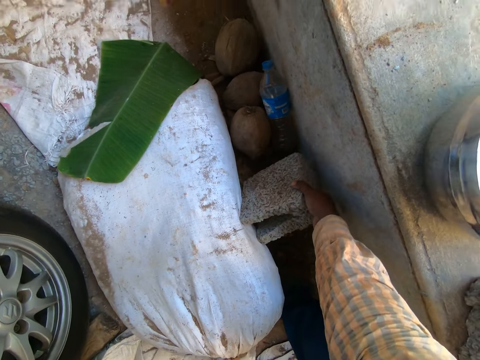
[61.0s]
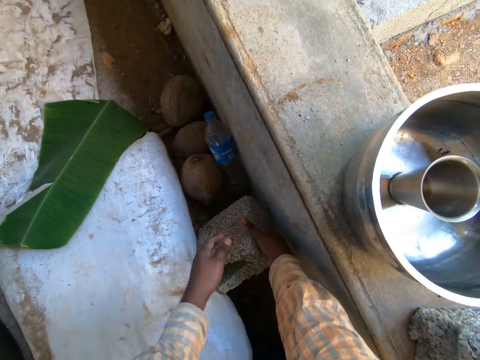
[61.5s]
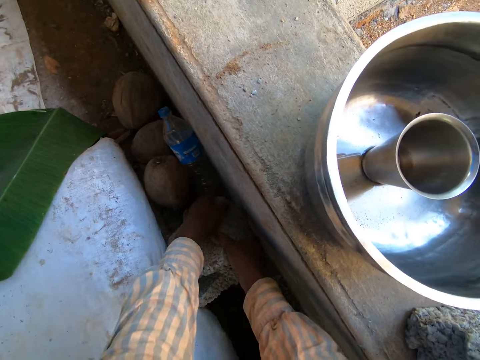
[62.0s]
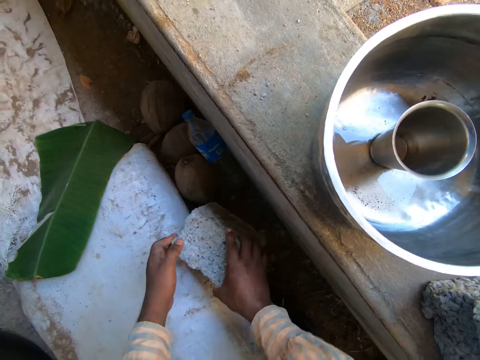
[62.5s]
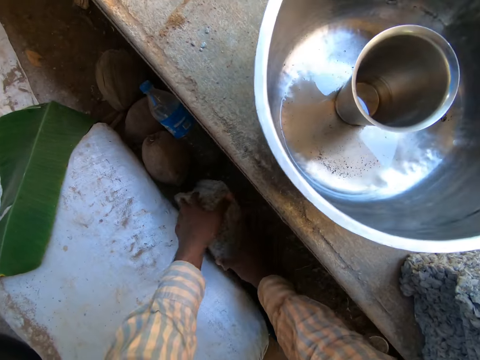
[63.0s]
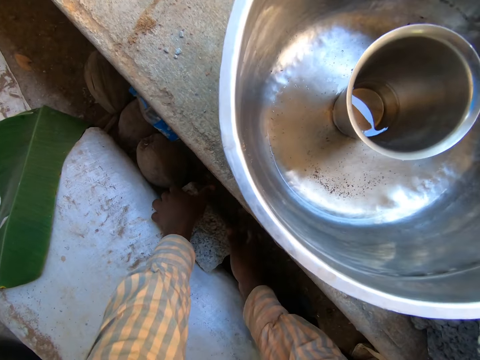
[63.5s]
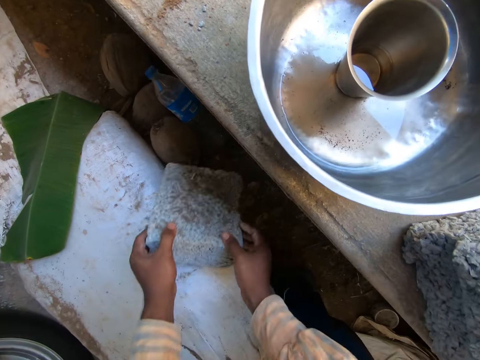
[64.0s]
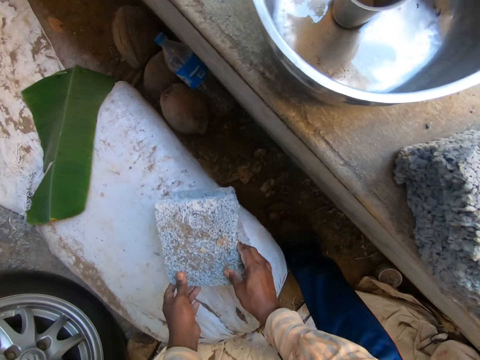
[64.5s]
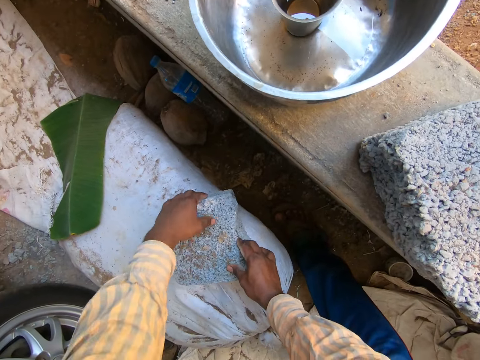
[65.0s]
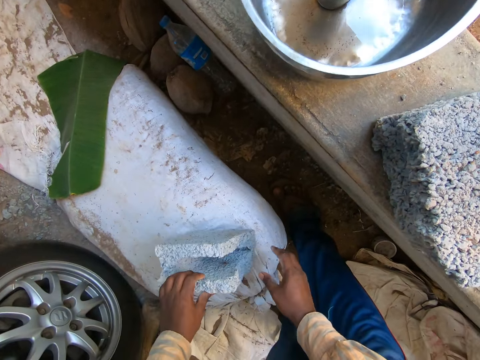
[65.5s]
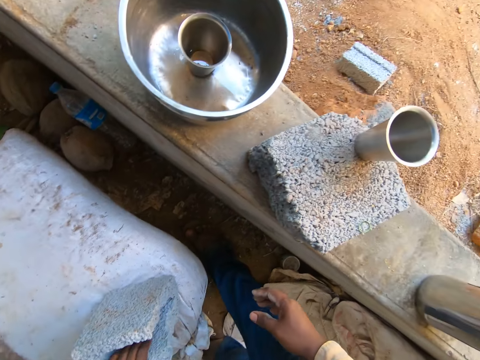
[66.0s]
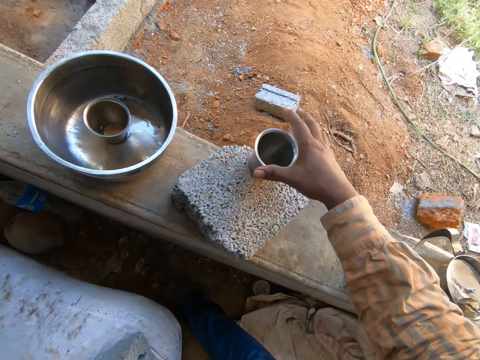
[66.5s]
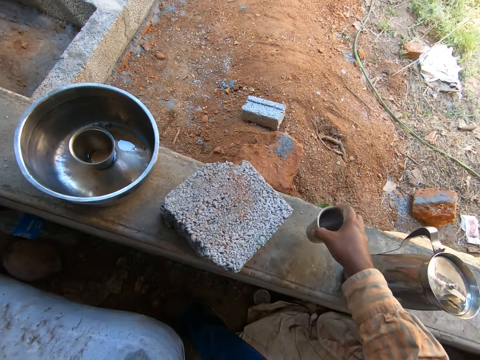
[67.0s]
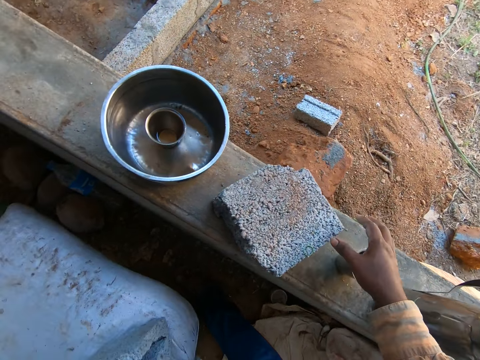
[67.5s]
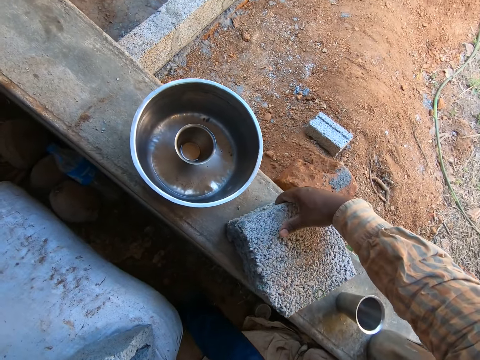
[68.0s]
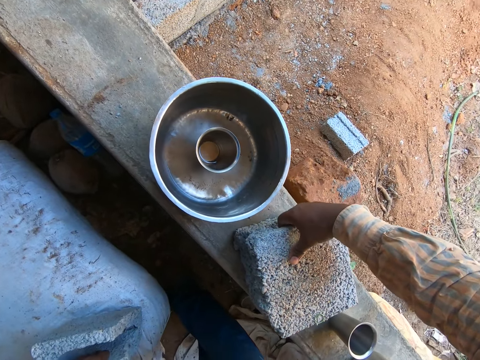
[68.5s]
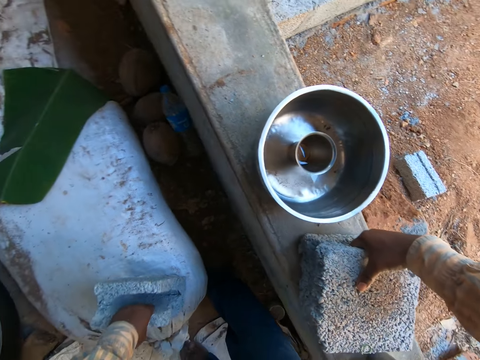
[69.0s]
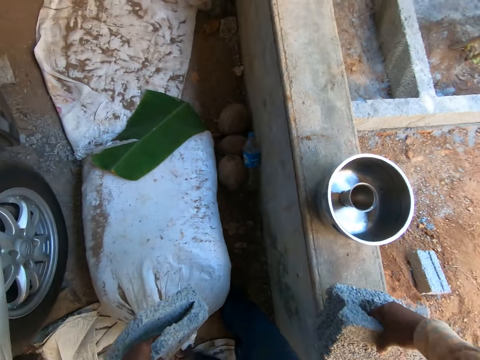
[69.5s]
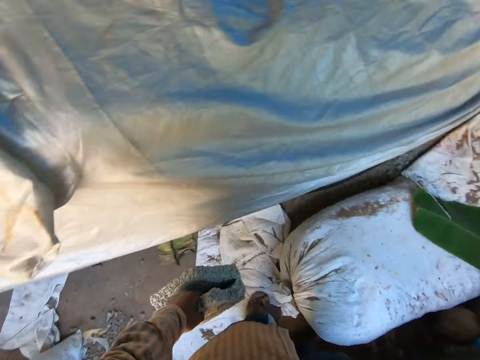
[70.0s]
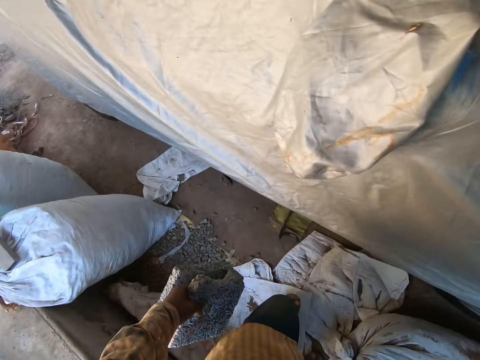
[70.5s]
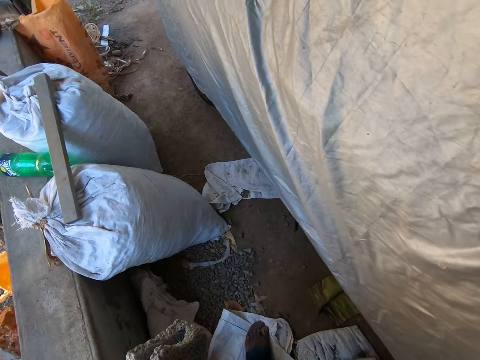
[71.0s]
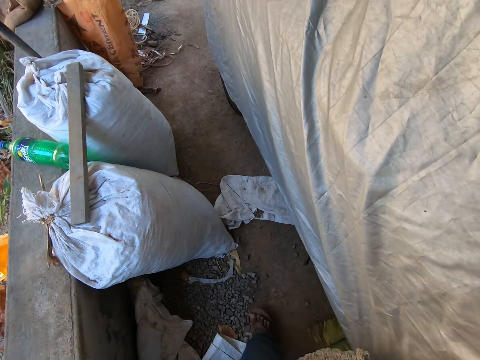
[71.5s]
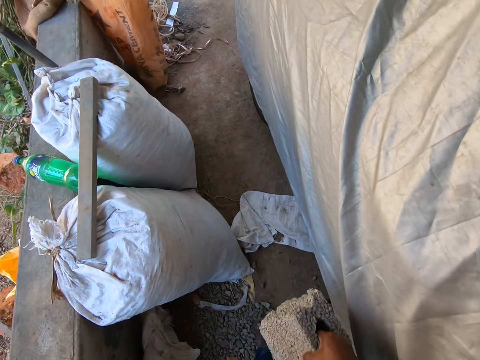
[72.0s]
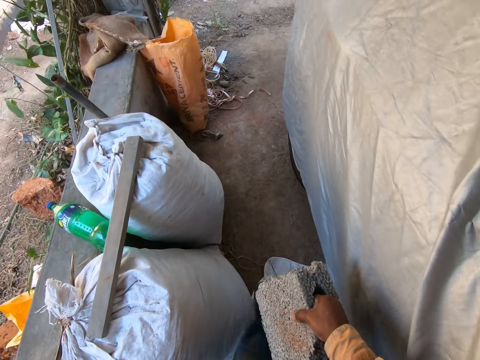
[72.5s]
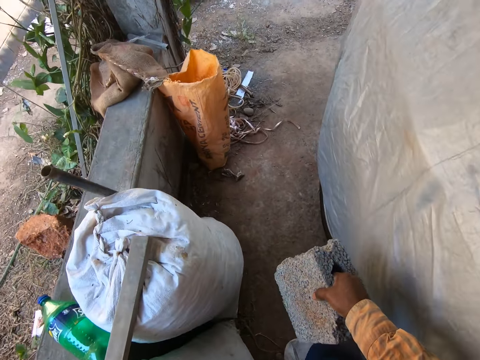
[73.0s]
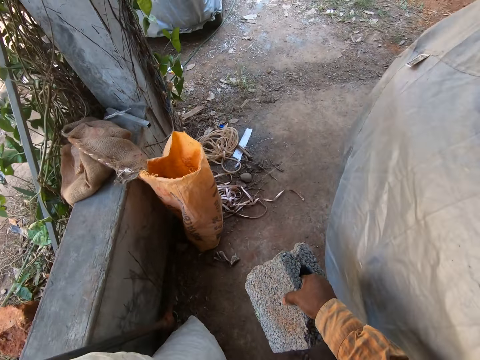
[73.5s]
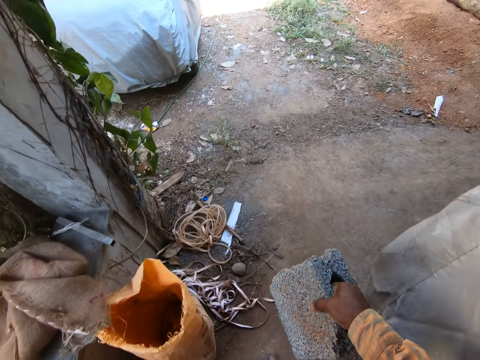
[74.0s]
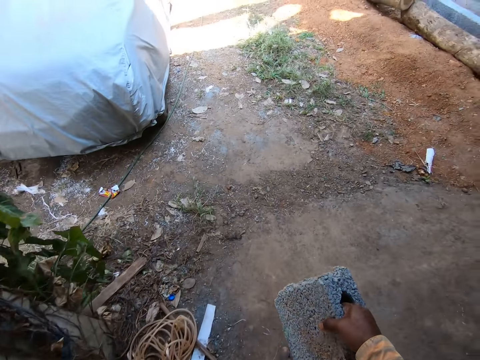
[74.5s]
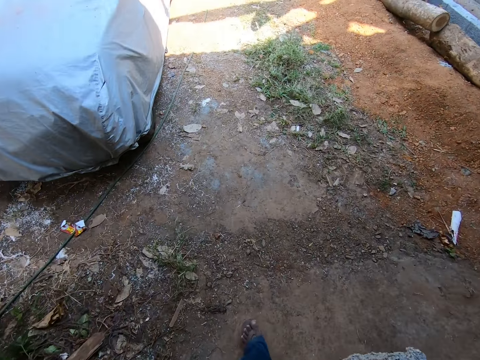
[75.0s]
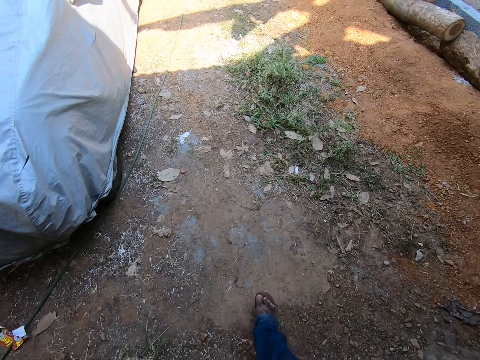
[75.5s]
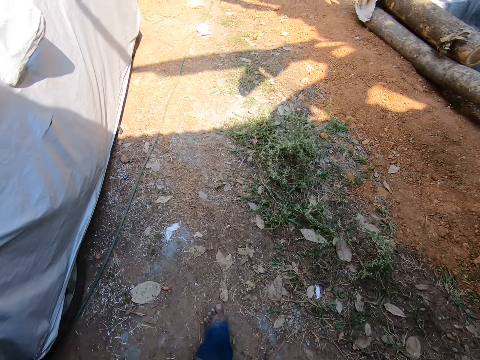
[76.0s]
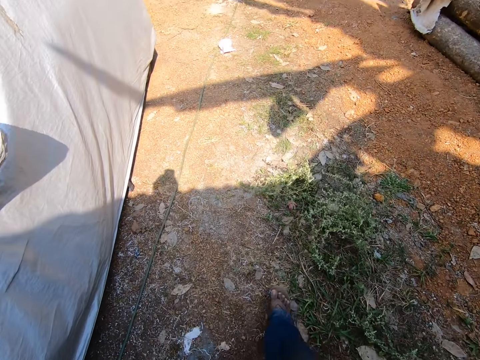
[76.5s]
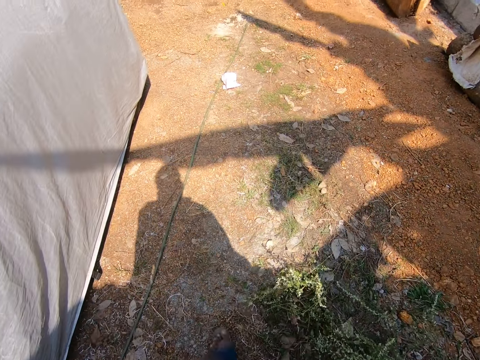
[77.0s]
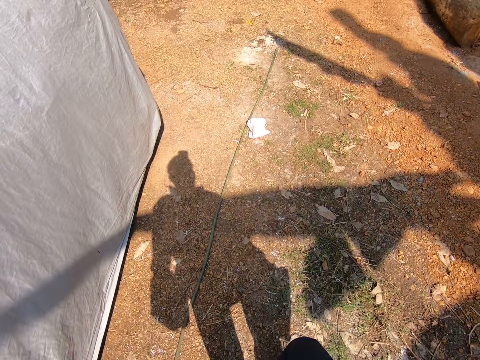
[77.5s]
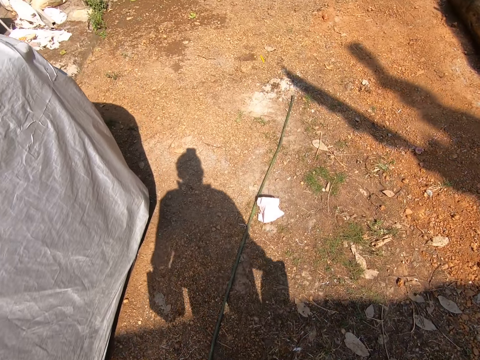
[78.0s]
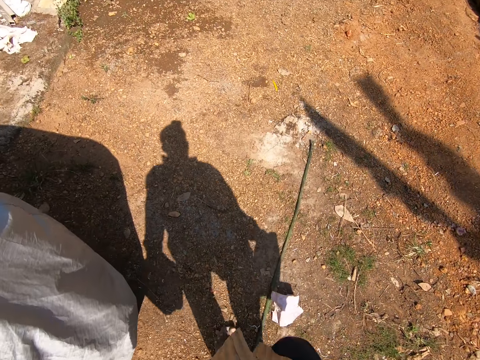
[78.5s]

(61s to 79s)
The camera wearer holds the brick in his right hand with his left hand. He removes the metal cup from the brick with his right hand. He places the cup in his right hand on the slab. He lifts the brick from the slab with his right hand. He walks.

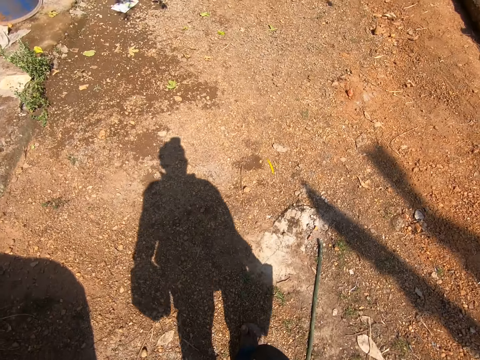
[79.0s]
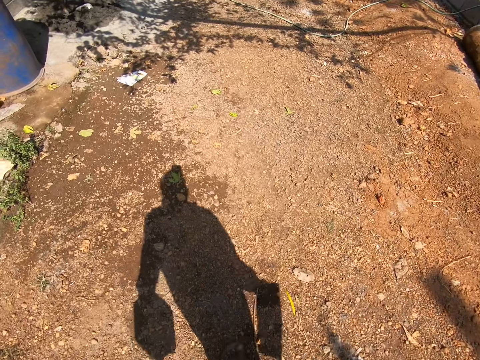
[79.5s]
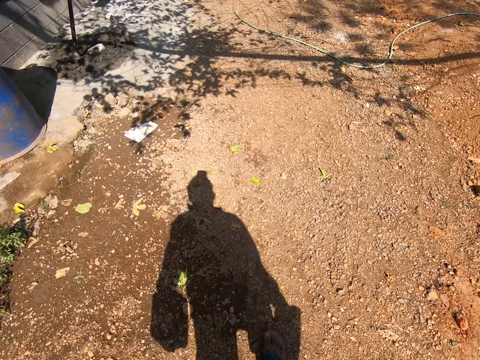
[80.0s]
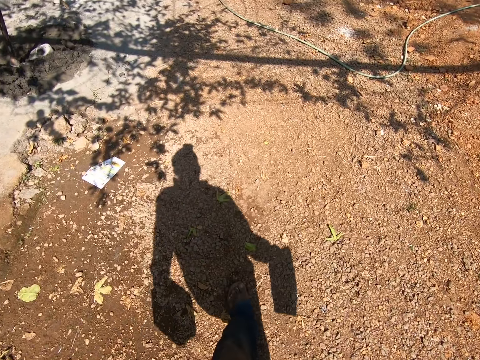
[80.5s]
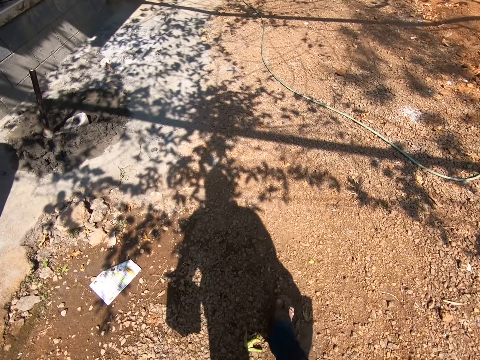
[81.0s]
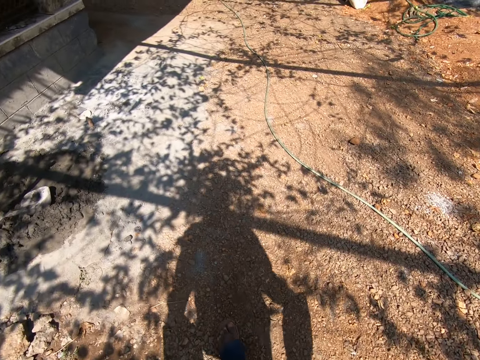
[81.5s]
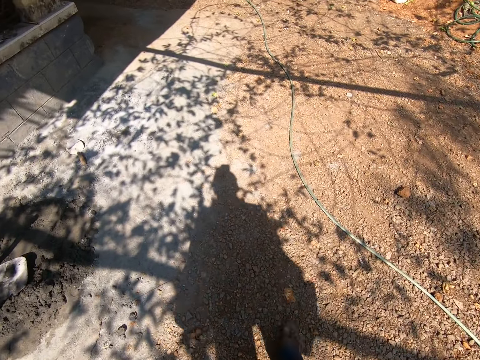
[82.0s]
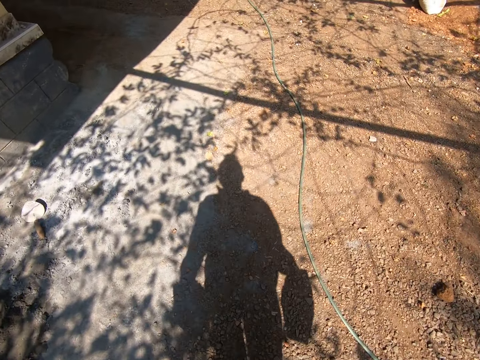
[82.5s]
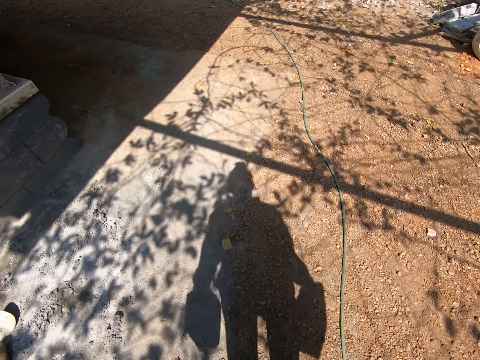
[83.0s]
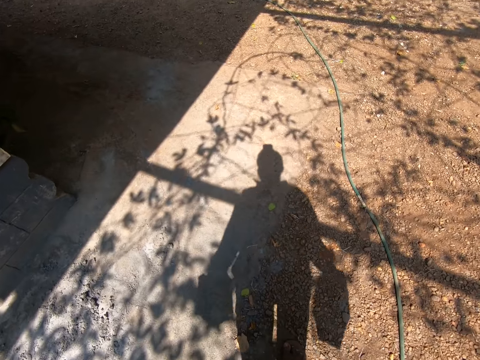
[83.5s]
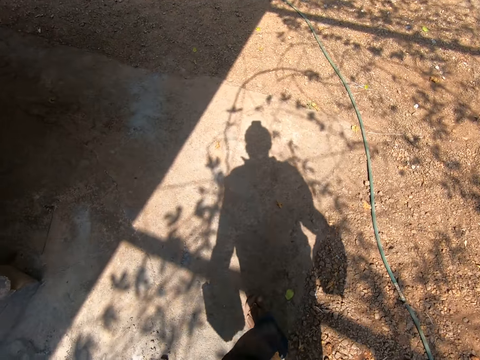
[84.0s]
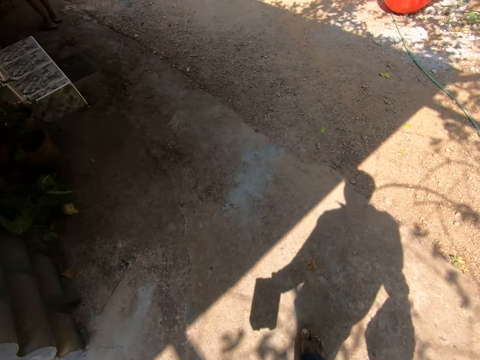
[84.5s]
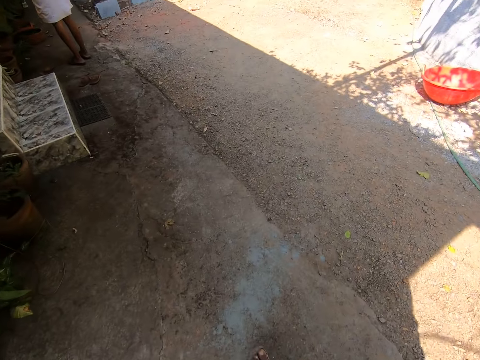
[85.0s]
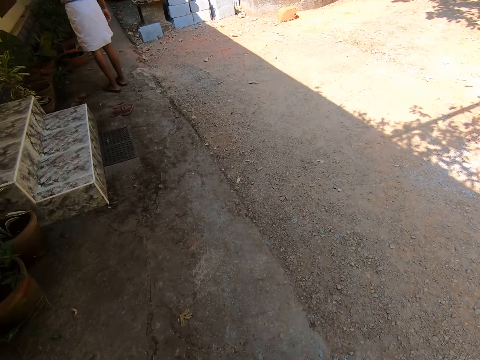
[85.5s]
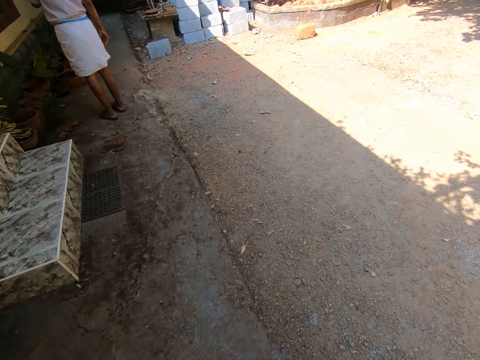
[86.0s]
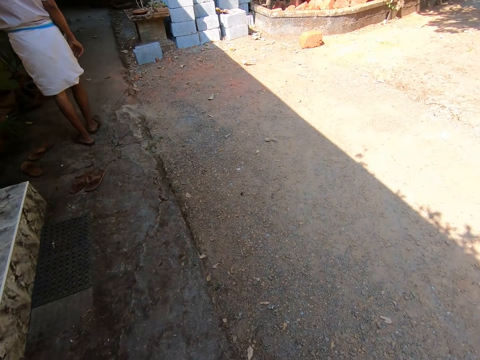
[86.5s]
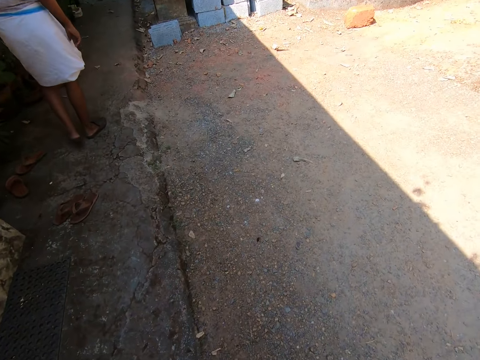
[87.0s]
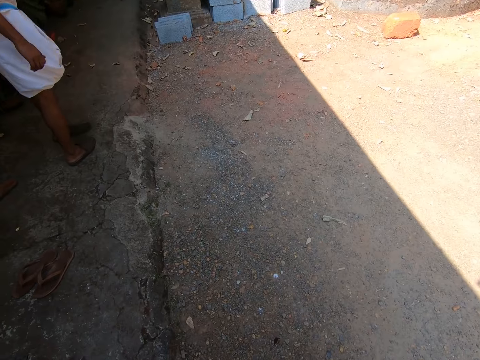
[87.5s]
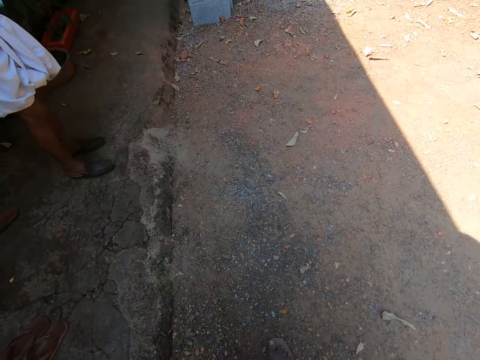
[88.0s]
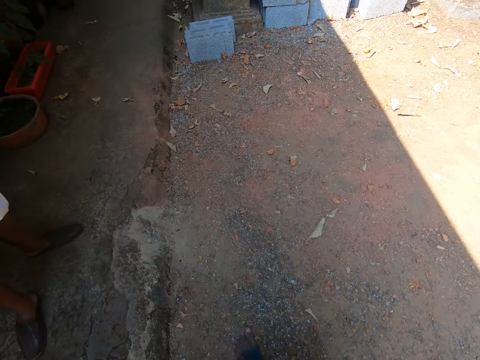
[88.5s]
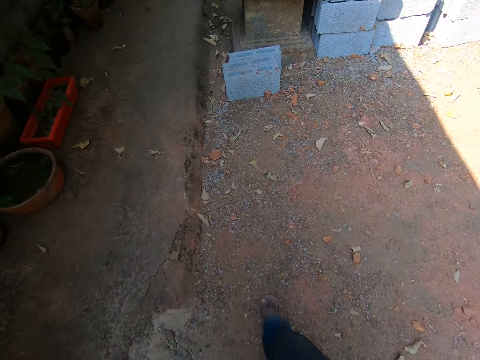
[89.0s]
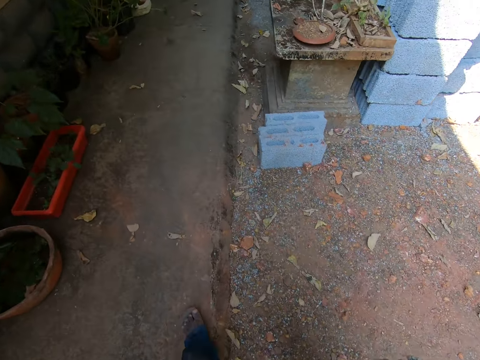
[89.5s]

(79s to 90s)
The camera wearer walks past the man.
